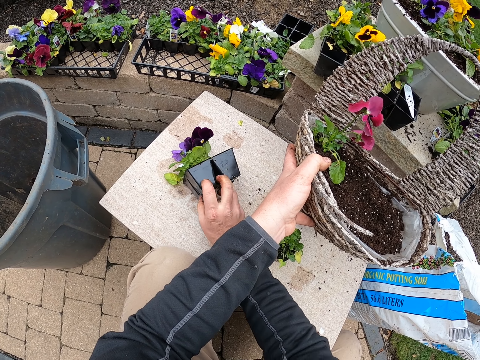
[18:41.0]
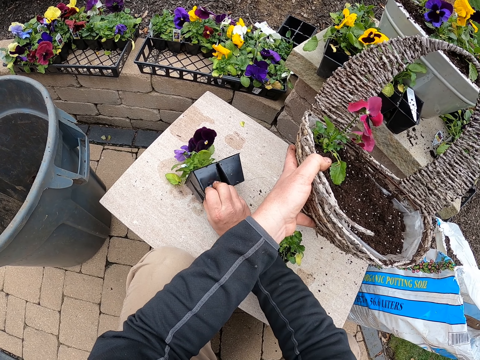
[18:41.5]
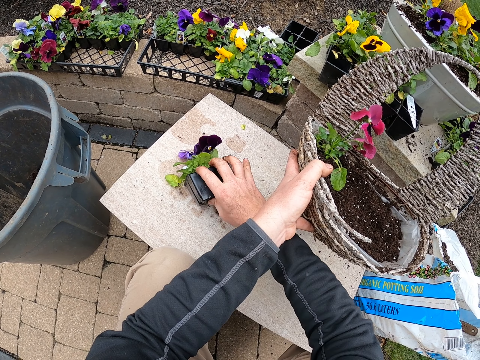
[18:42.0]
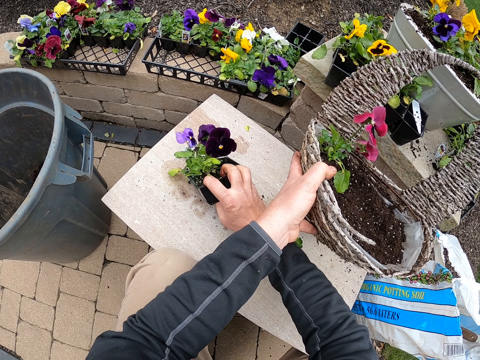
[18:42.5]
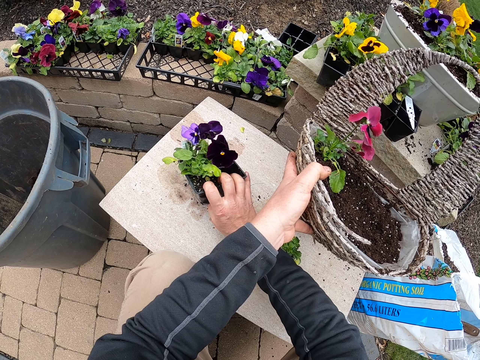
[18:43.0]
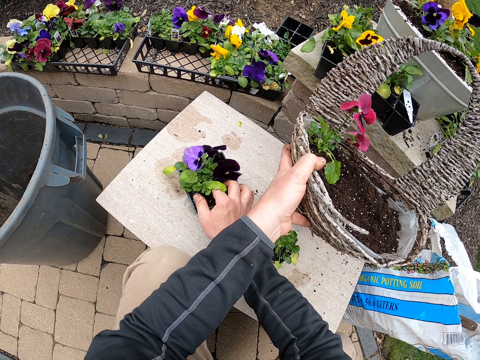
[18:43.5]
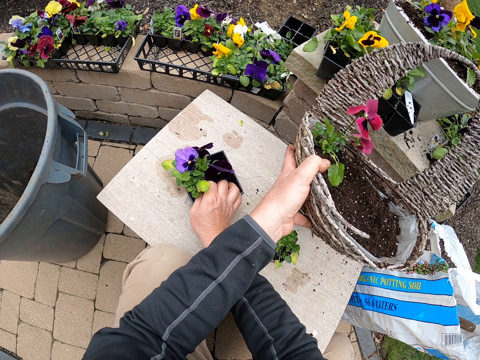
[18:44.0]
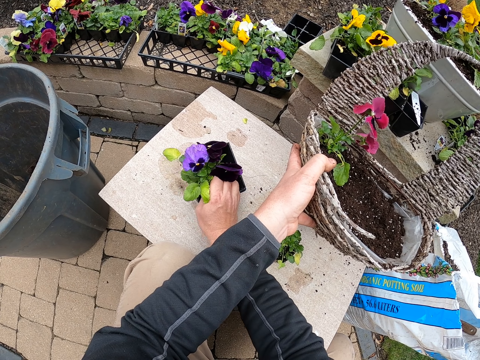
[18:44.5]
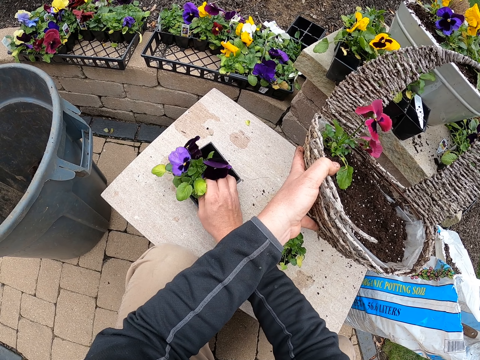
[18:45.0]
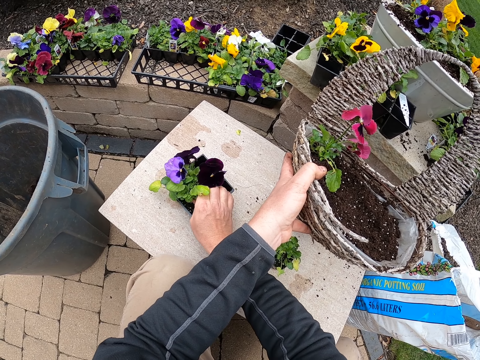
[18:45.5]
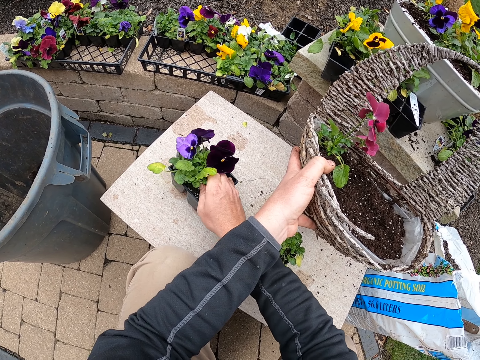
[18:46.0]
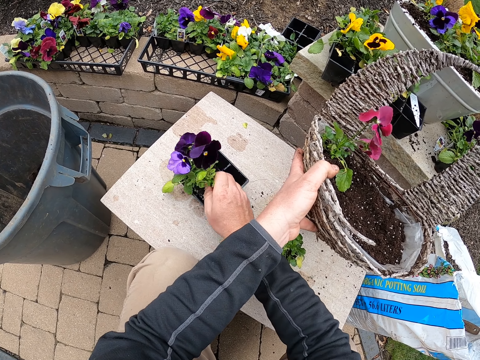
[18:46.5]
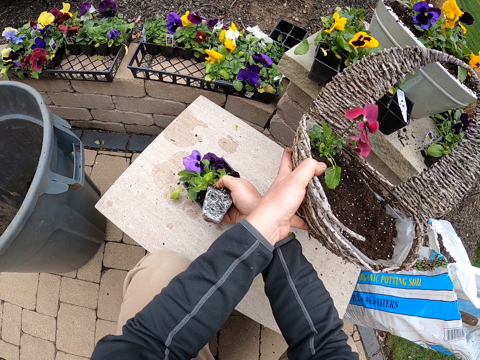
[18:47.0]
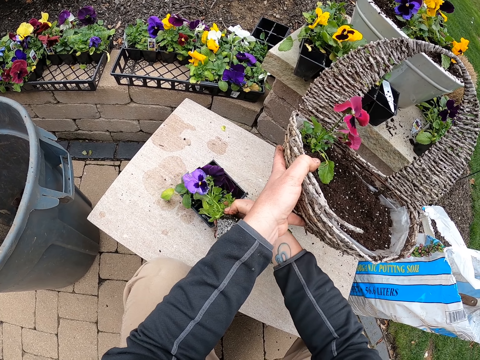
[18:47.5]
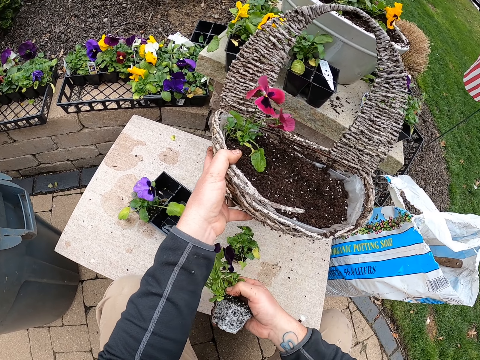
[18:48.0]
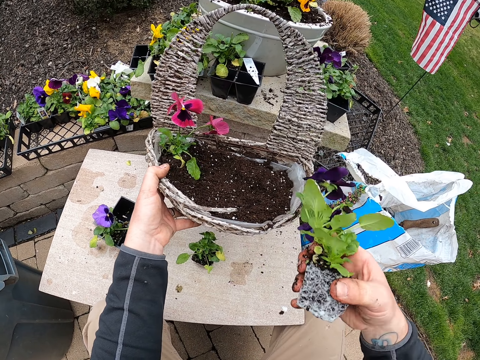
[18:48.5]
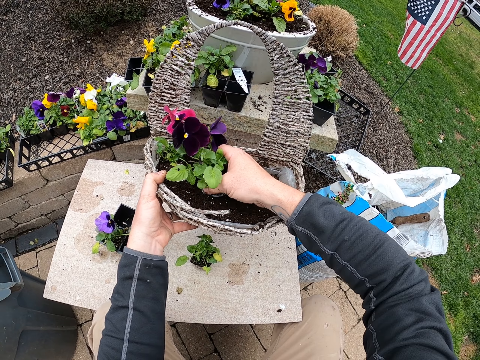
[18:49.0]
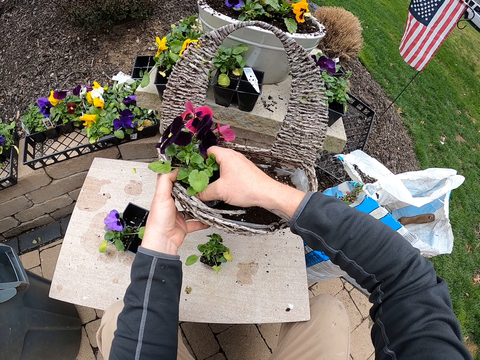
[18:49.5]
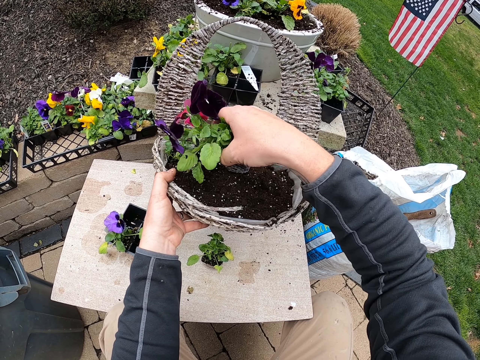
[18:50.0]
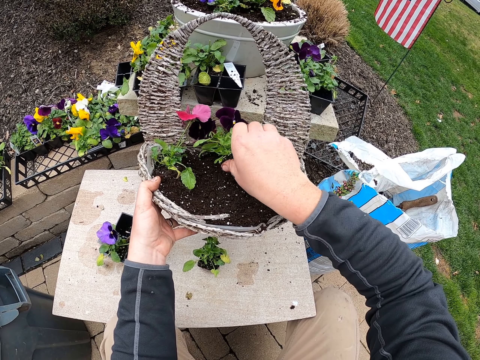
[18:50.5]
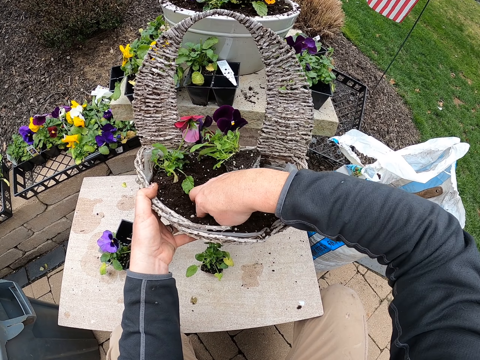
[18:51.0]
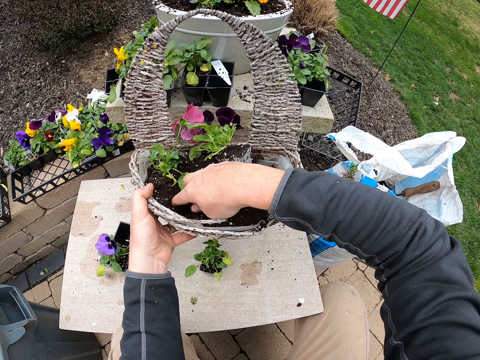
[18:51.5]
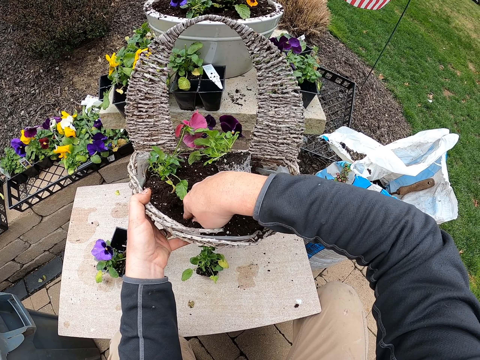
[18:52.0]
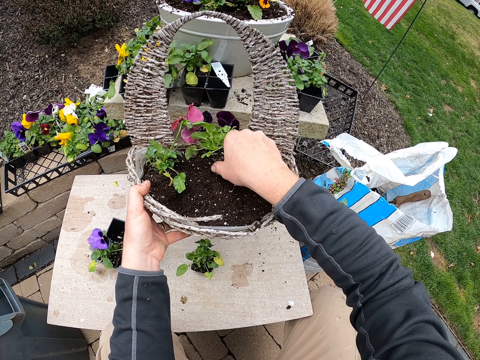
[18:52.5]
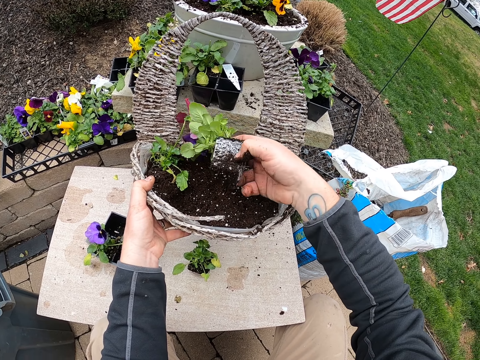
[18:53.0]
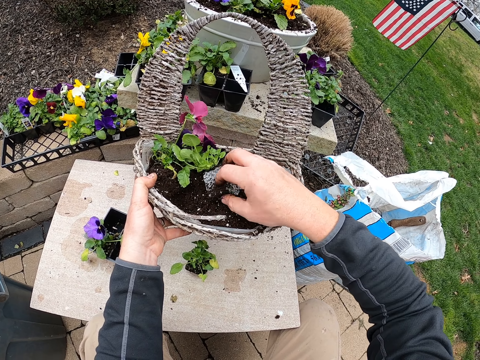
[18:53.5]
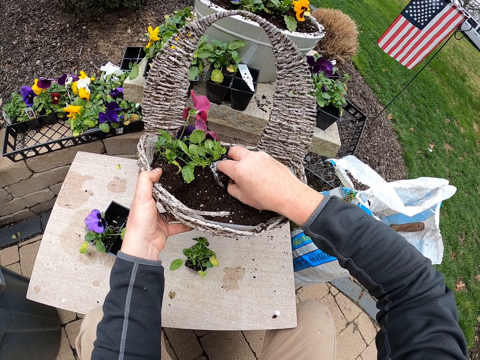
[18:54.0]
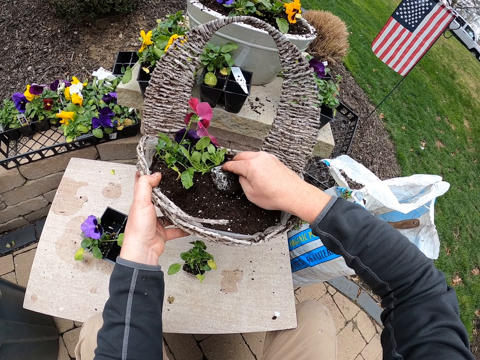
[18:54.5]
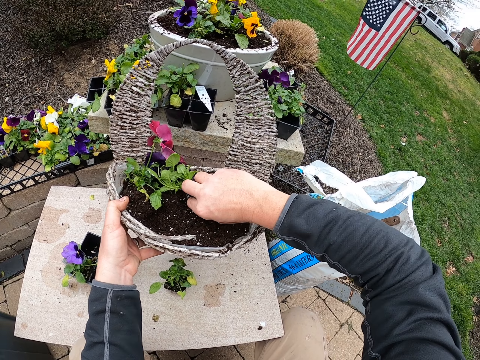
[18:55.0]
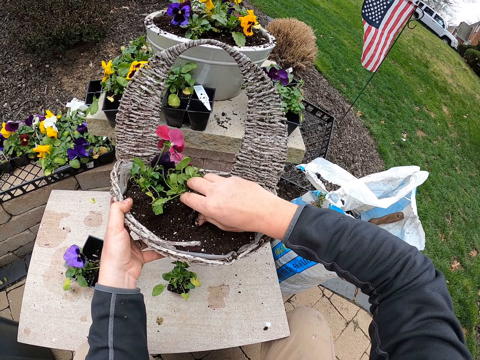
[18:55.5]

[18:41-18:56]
The camera wearer presses the seed tray, and turns the seed tray. They pick a plant. They put the flower in the basket. They move the flower in the basket. They make a hole on the soil. They pick a flower. They fix the plant into the soil. They put the flower down.

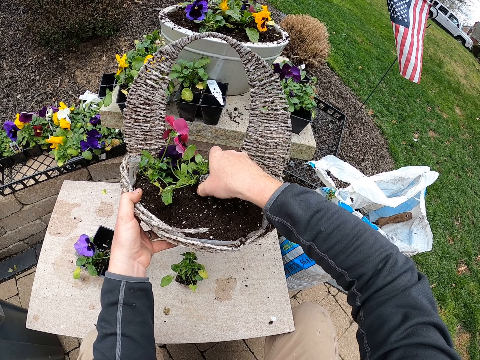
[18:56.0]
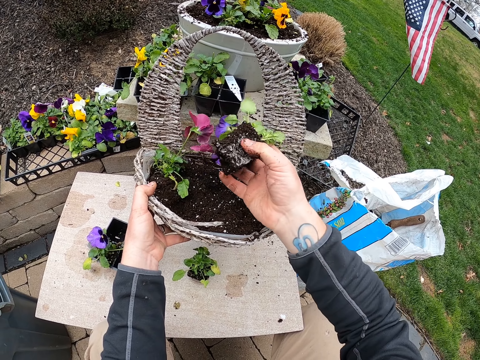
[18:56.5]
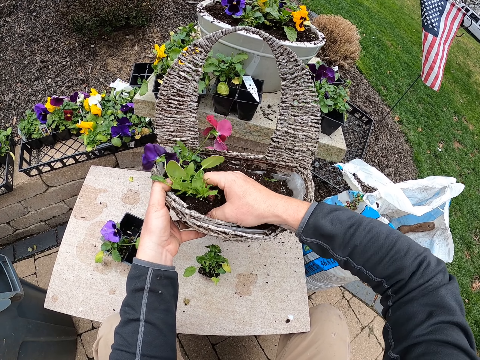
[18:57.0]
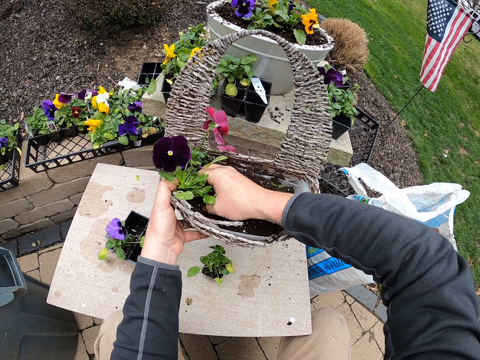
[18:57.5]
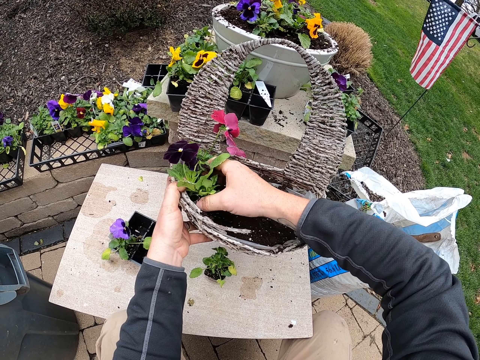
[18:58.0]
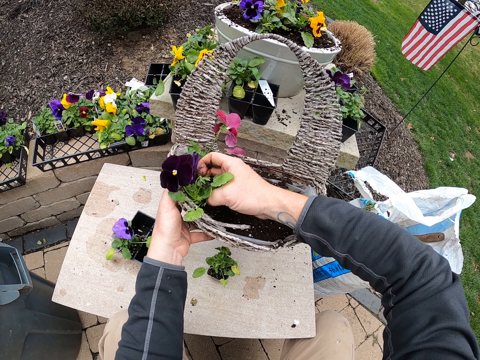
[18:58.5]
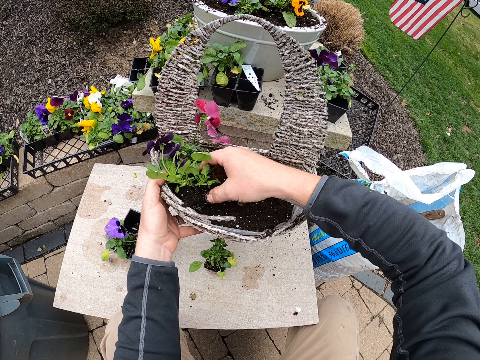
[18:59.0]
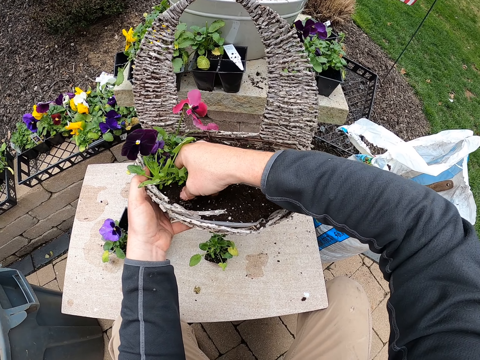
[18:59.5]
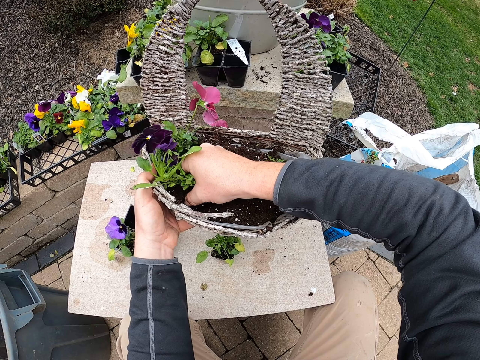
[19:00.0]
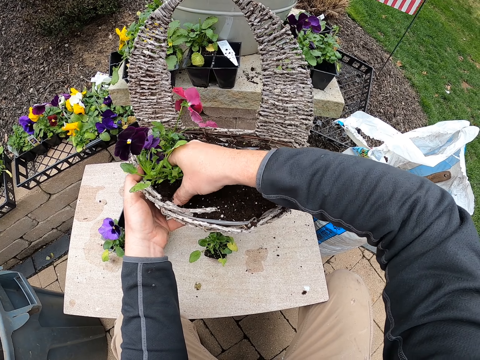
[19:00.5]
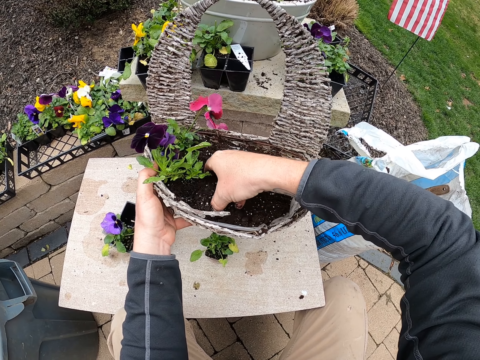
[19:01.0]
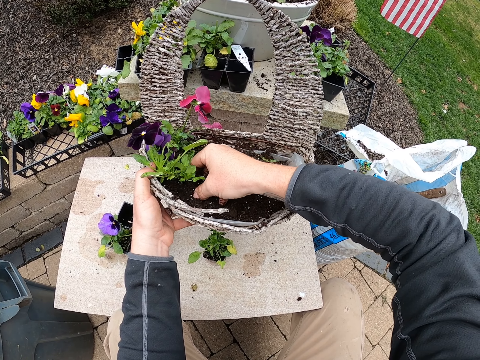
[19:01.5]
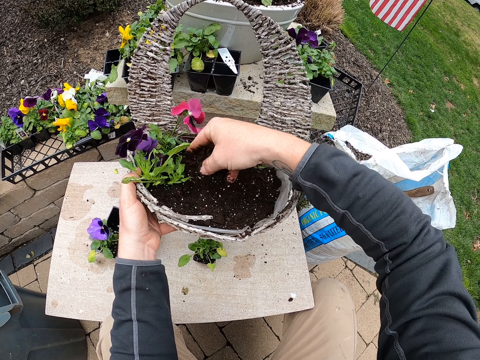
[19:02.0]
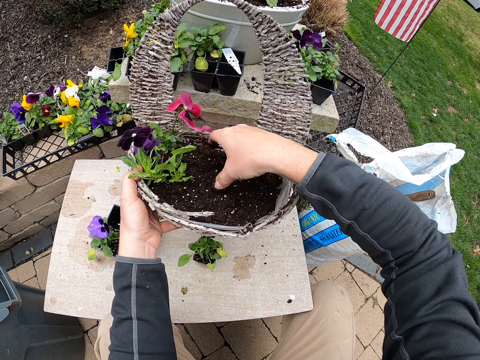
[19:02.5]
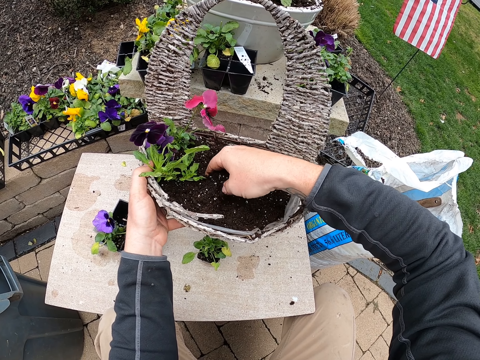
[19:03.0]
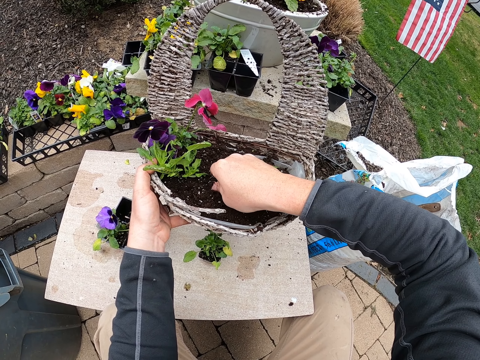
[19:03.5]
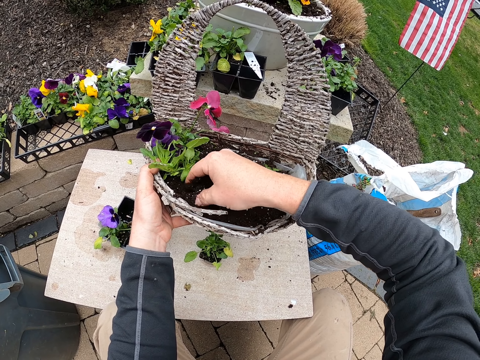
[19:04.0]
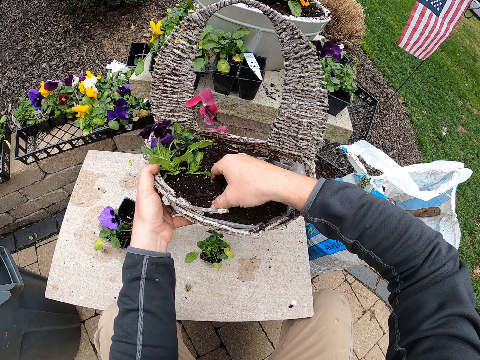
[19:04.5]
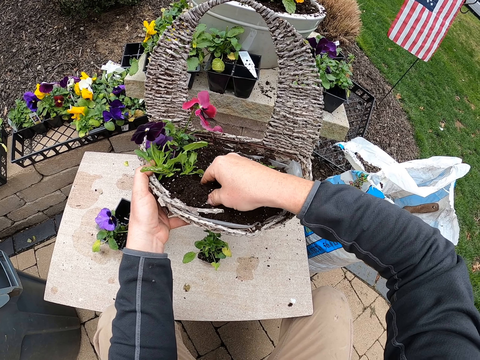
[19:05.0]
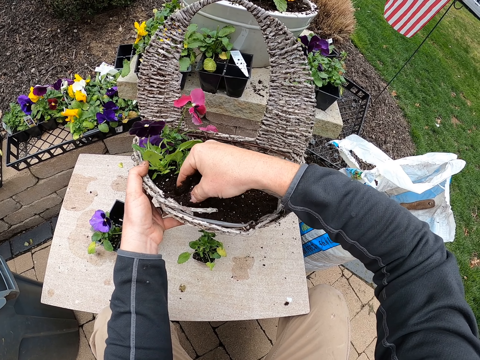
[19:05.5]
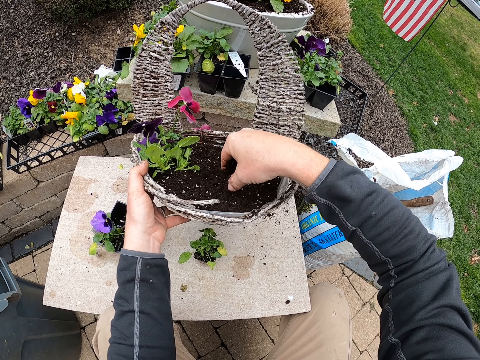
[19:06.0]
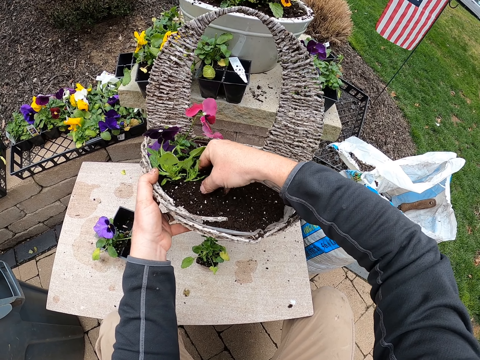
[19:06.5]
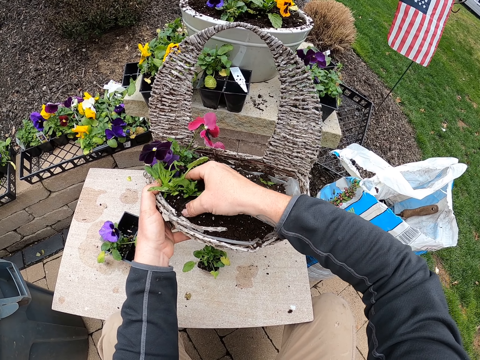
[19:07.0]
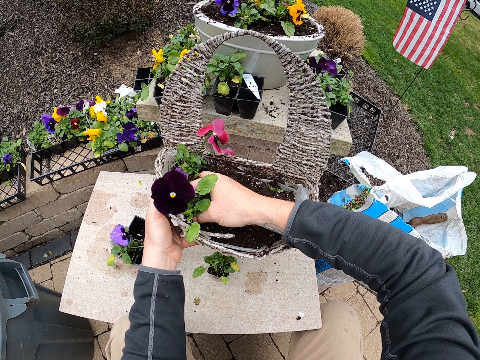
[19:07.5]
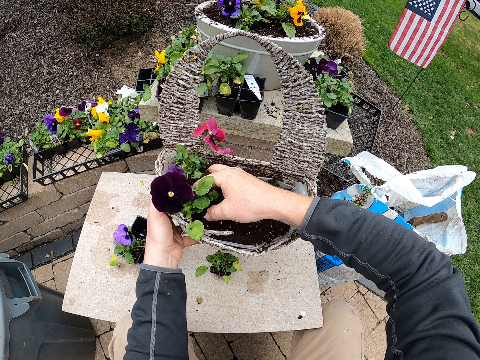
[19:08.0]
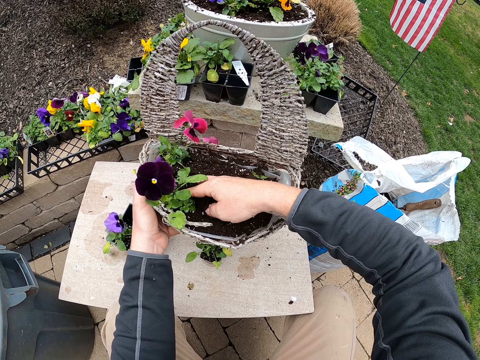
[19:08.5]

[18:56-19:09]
The camera wearer picks a flower. They plant the flower. They move soil to the plant.
